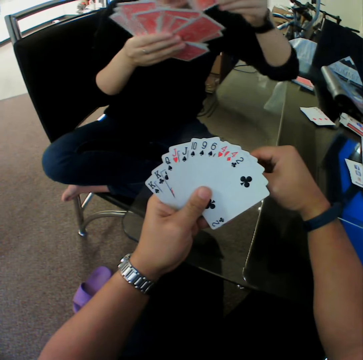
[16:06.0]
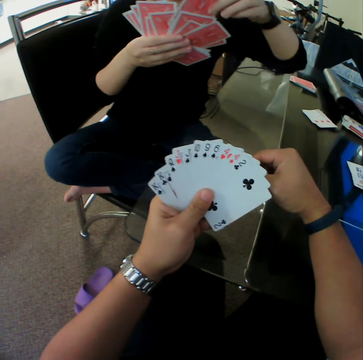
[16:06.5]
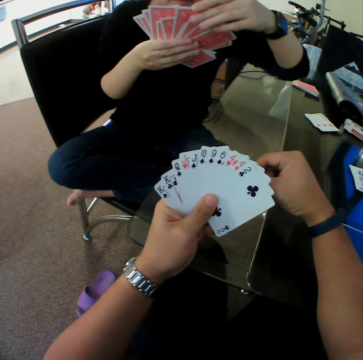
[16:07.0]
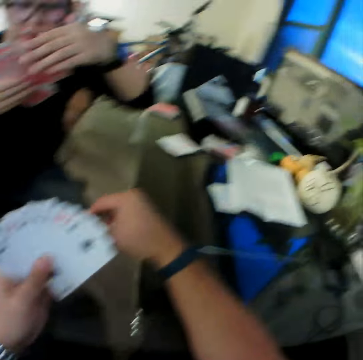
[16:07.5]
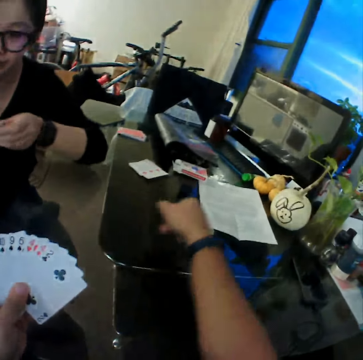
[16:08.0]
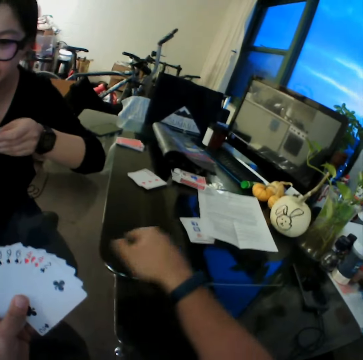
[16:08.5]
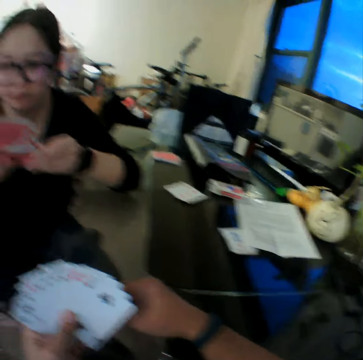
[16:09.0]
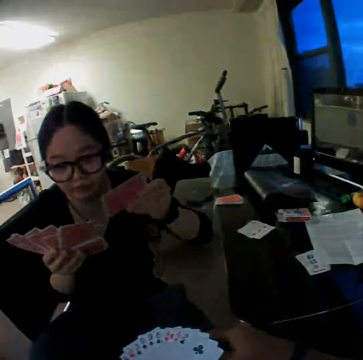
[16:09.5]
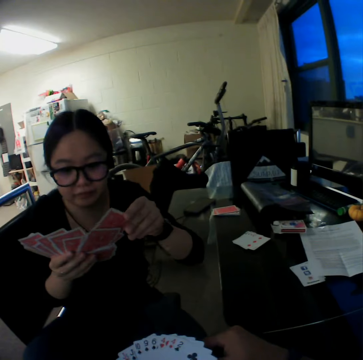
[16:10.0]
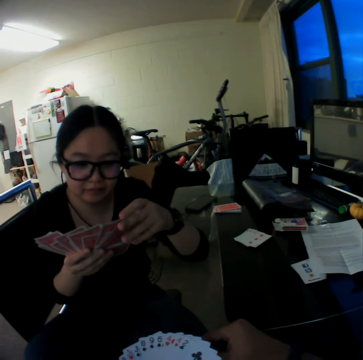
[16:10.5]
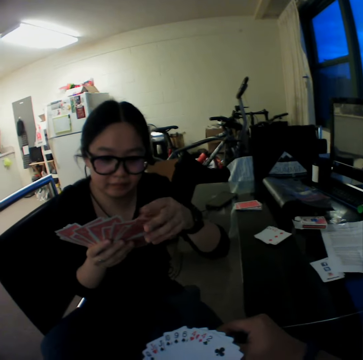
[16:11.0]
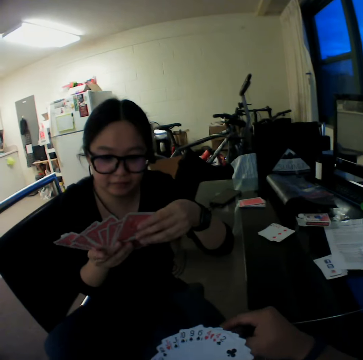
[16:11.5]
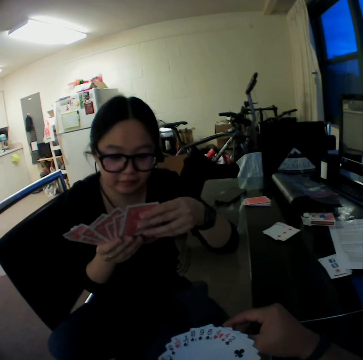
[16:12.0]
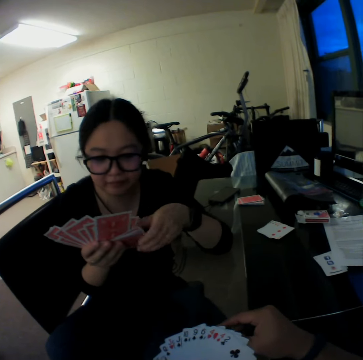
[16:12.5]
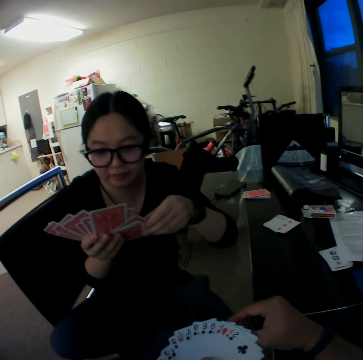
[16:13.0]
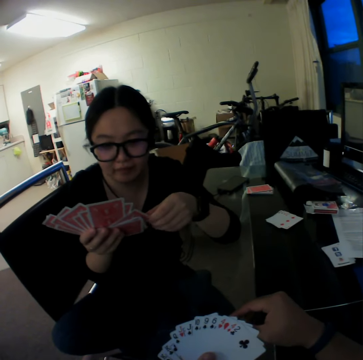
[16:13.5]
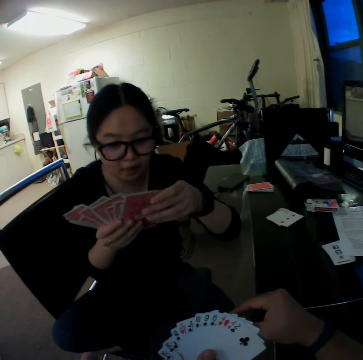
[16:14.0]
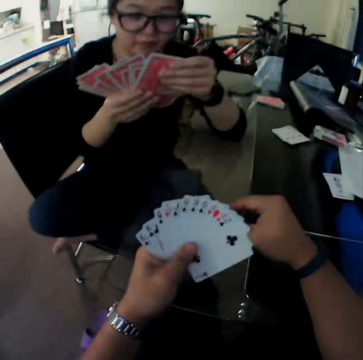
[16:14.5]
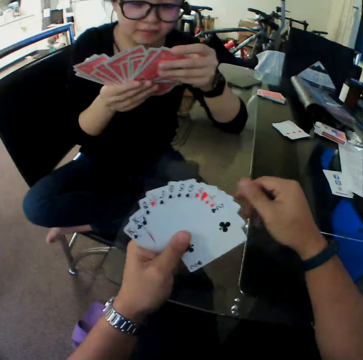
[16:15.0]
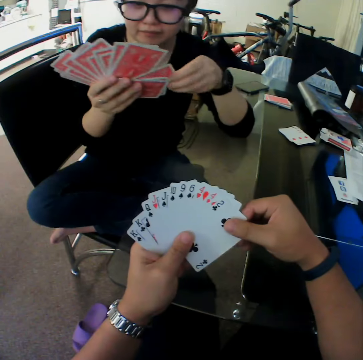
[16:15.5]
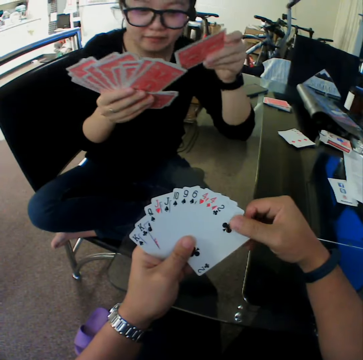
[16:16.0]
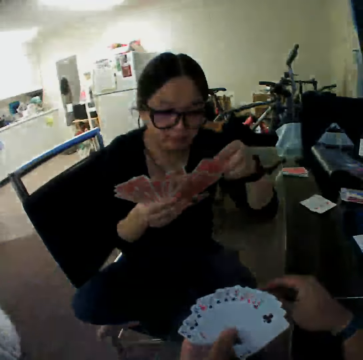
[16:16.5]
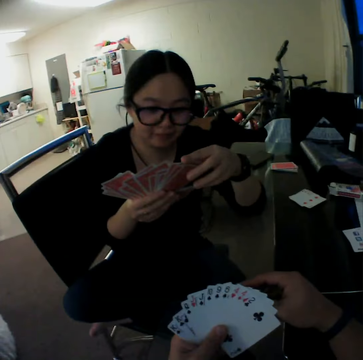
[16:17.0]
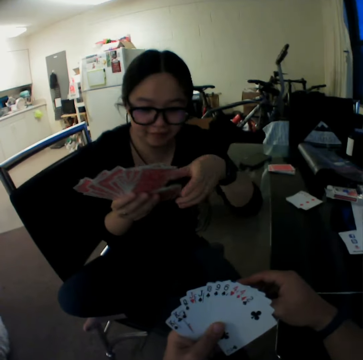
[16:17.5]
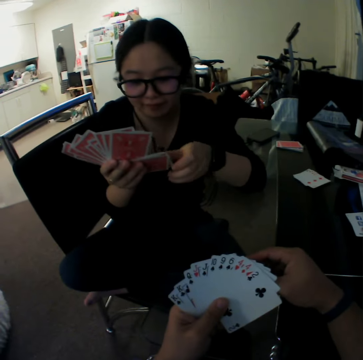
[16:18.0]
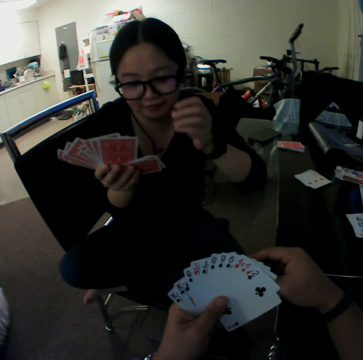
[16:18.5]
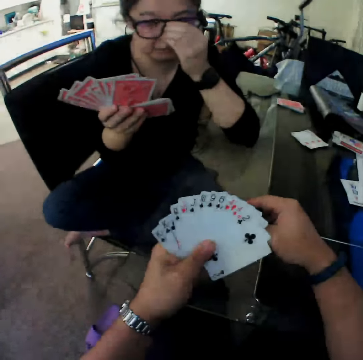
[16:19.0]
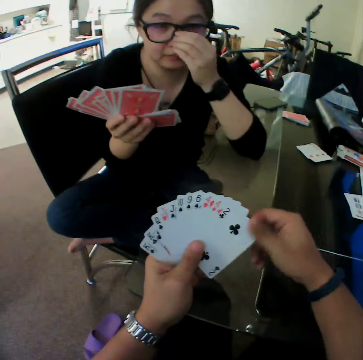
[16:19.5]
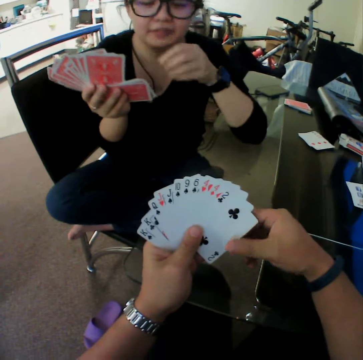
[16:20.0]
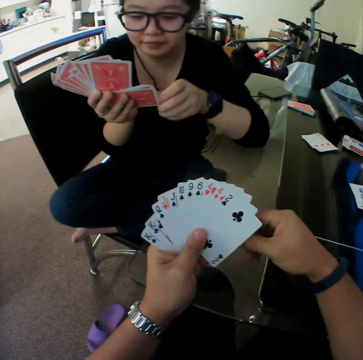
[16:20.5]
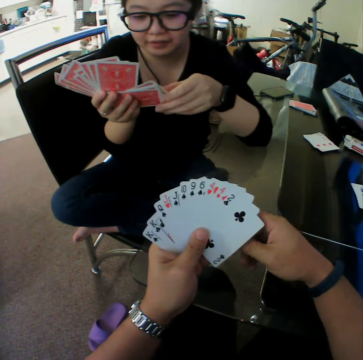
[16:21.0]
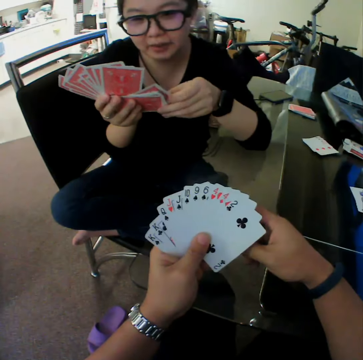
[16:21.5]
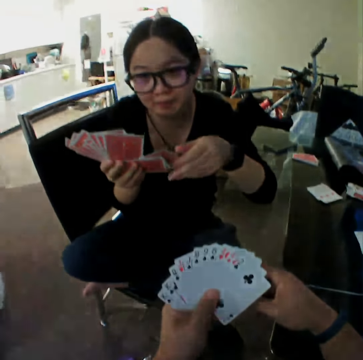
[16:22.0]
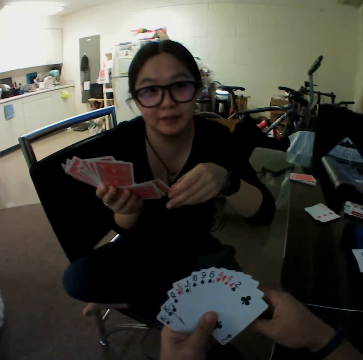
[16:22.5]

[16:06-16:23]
The camera wearer points towards the table with his right hand. The woman adjusts her eyeglasses with her left hand.

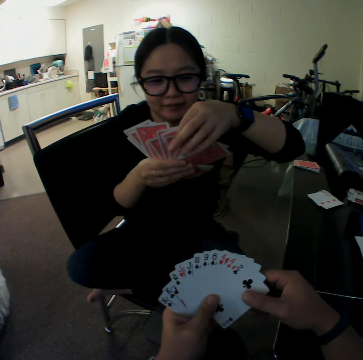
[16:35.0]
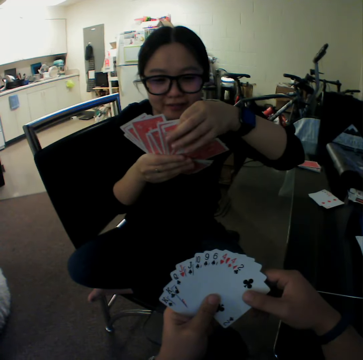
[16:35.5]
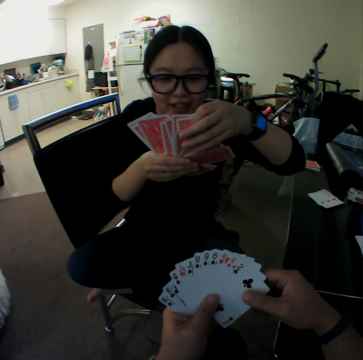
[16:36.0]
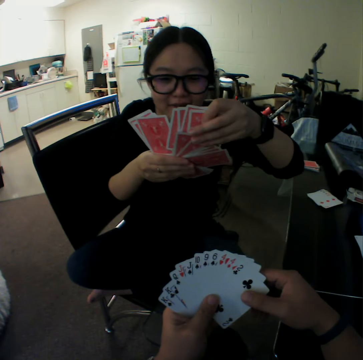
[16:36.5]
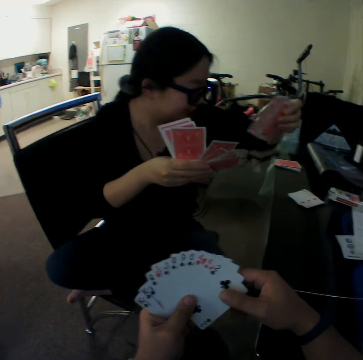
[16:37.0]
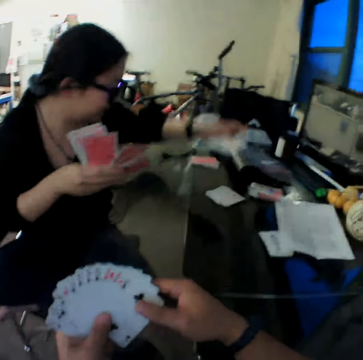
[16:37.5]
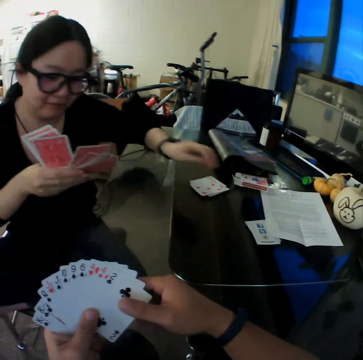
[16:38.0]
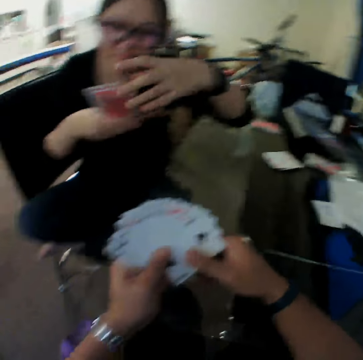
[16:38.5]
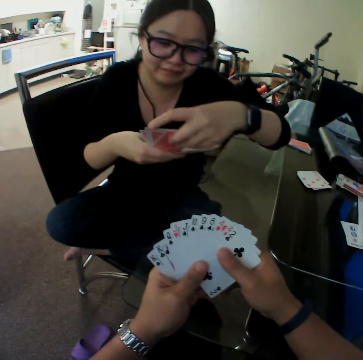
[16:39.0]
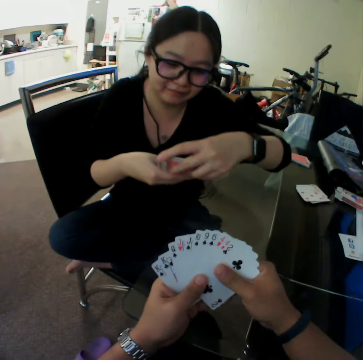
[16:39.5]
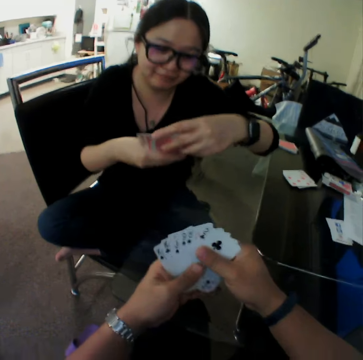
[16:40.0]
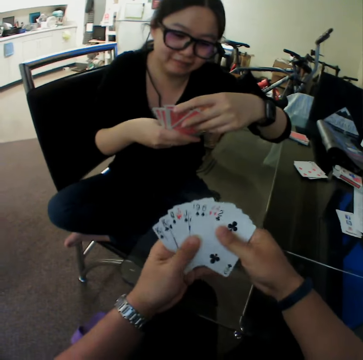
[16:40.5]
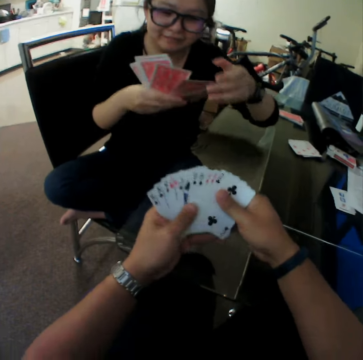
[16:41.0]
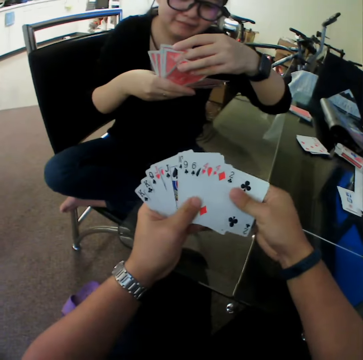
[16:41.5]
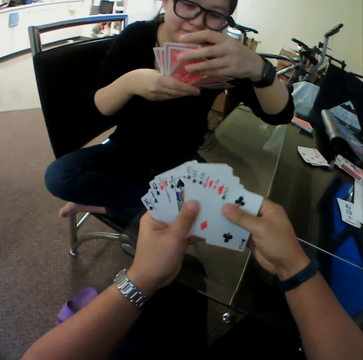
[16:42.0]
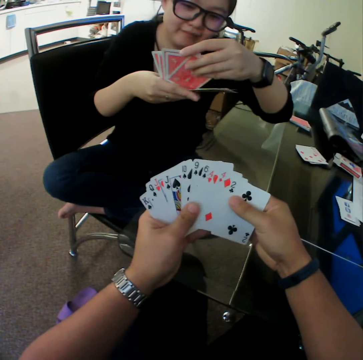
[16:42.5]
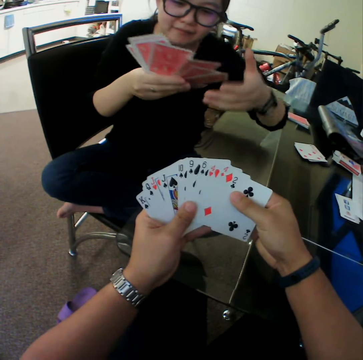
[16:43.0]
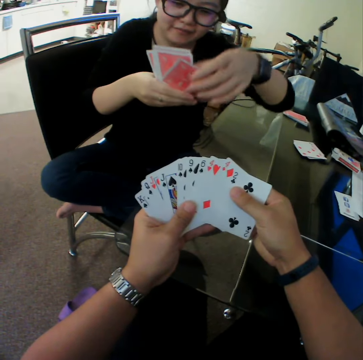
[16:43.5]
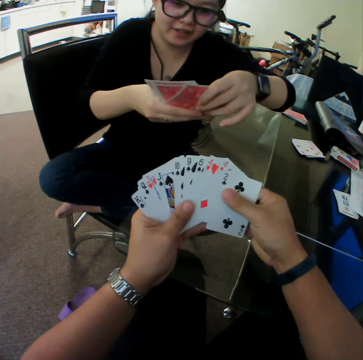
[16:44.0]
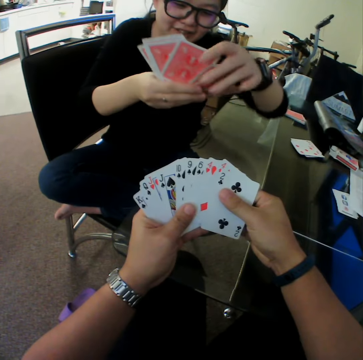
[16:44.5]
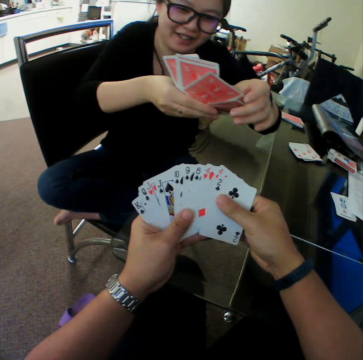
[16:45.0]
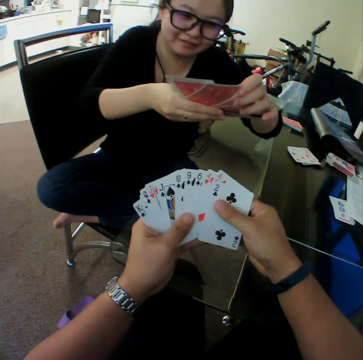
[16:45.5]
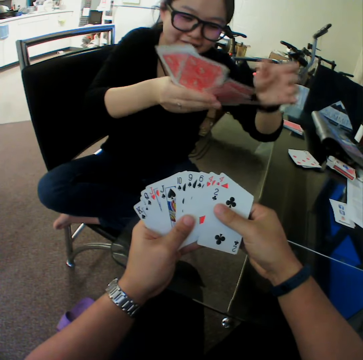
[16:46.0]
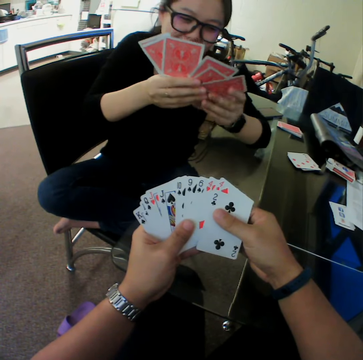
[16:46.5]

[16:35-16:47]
A woman places the cards on the table and looks through the cards.

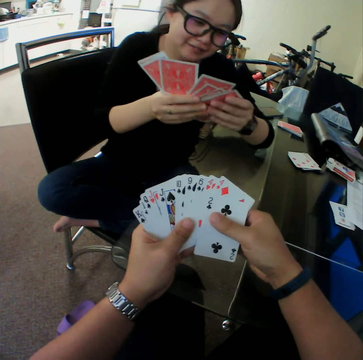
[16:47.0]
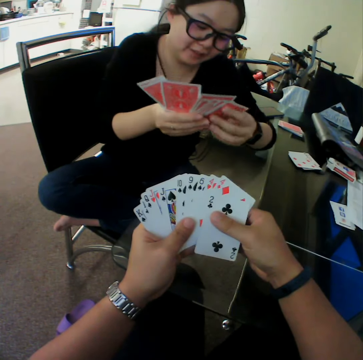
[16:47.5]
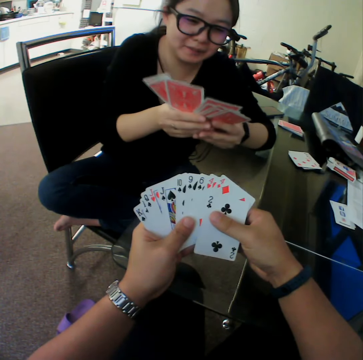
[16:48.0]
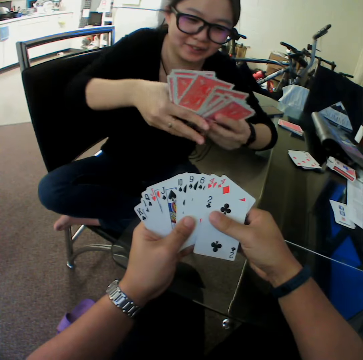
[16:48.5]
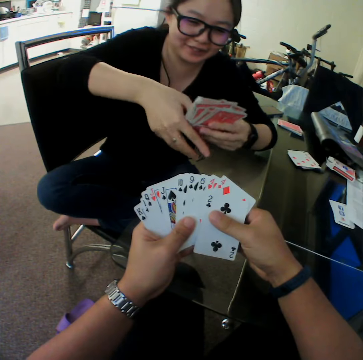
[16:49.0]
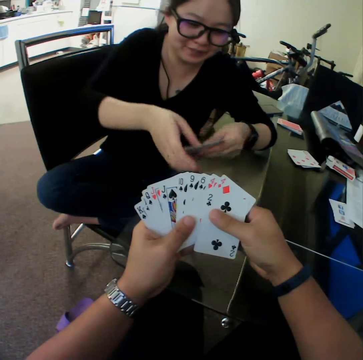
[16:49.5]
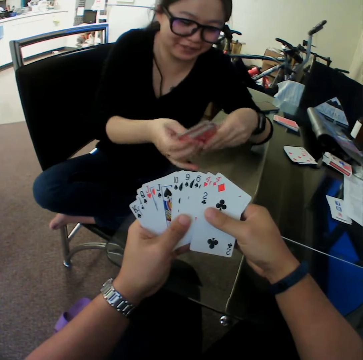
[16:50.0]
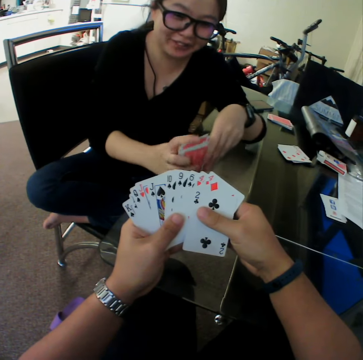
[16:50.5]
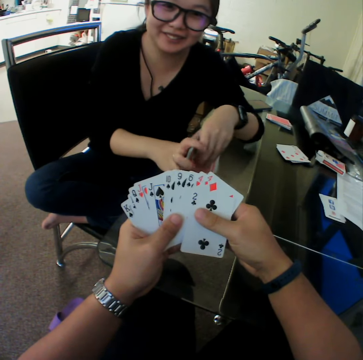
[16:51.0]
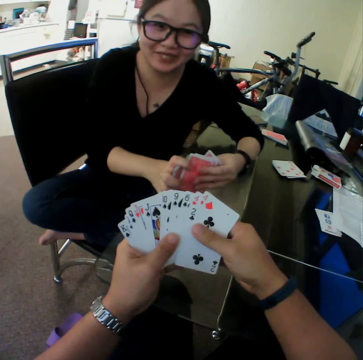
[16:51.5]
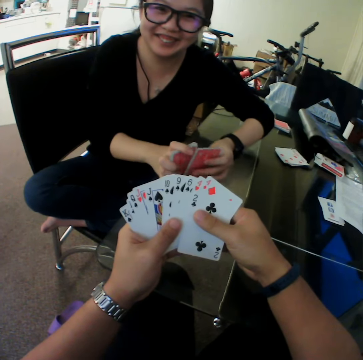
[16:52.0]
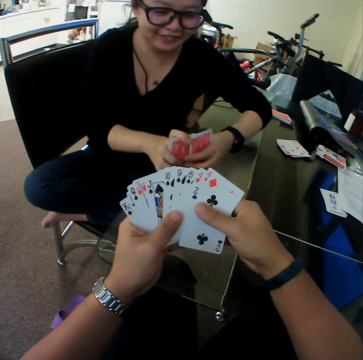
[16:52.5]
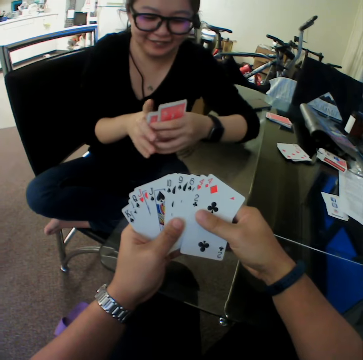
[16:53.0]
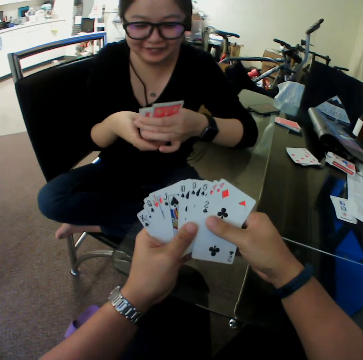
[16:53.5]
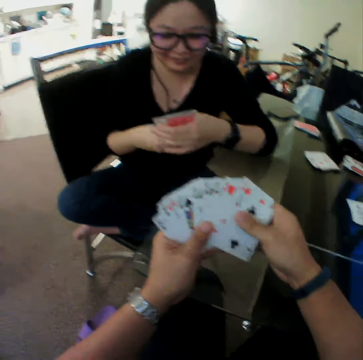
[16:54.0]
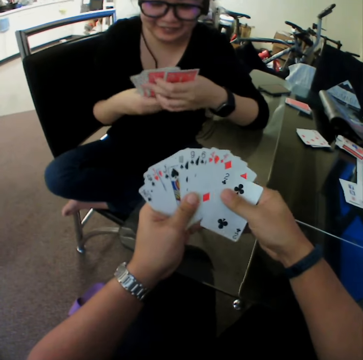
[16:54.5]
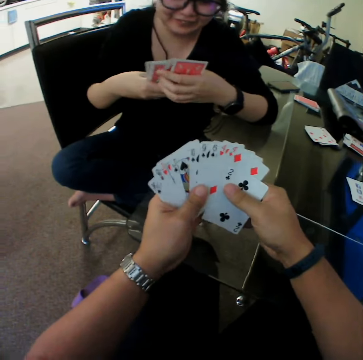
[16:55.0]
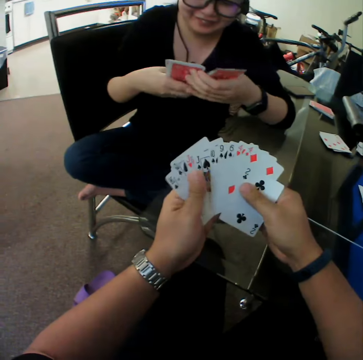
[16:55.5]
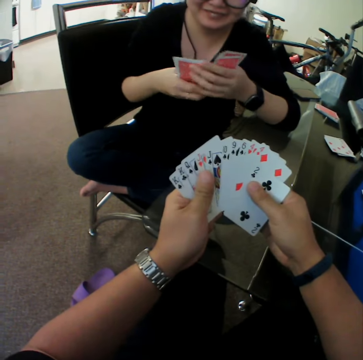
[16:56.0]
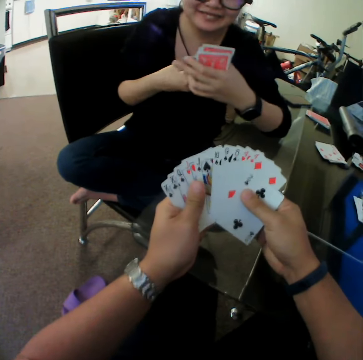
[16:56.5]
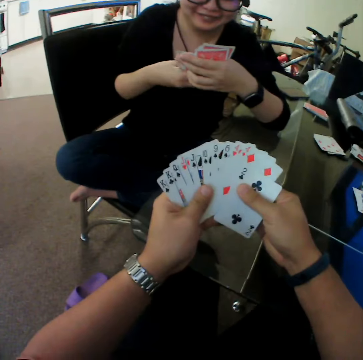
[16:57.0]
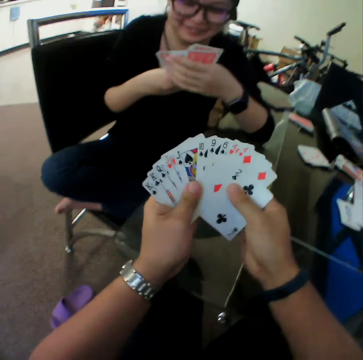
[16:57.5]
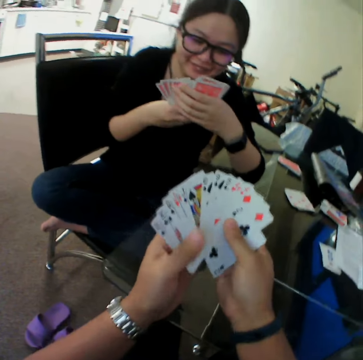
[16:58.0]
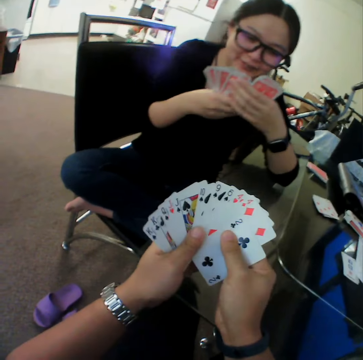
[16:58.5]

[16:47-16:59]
The woman arranges the cards in her hands. She hits the cards in her hands on the table. She looks through the cards. She arranges the cards in her hands. The camera wearer arranges the cards in his hands.
